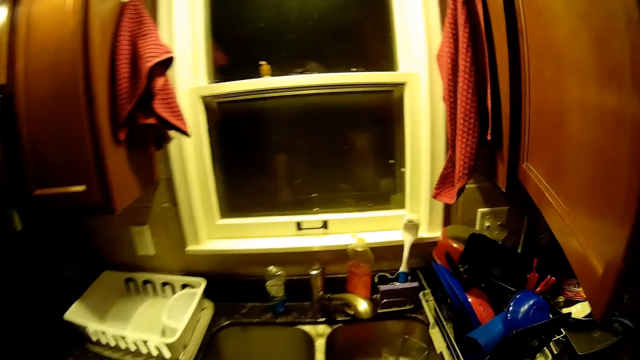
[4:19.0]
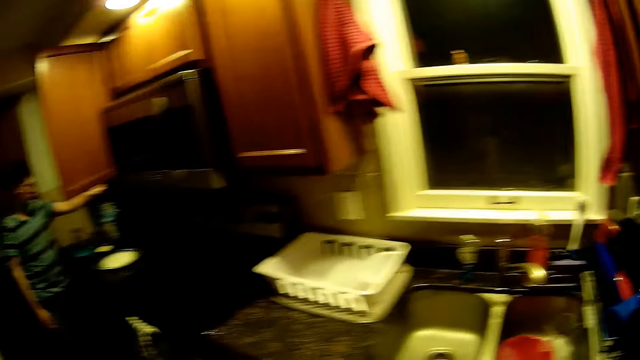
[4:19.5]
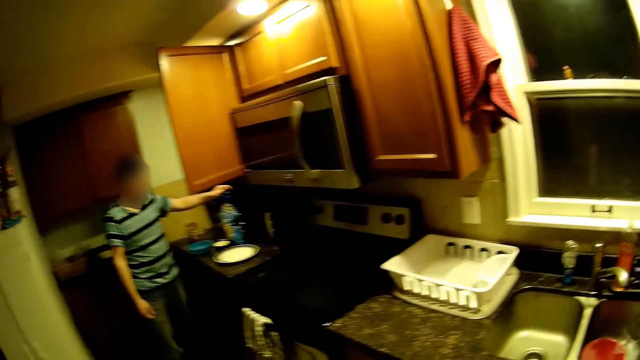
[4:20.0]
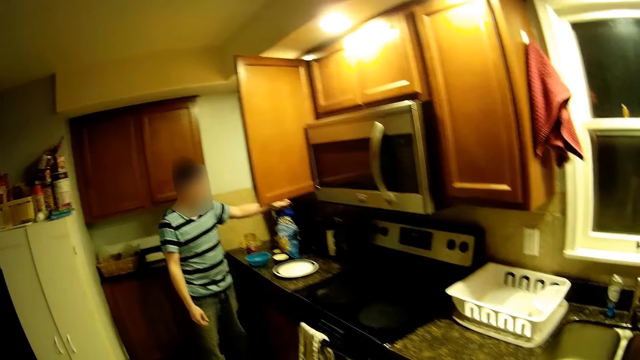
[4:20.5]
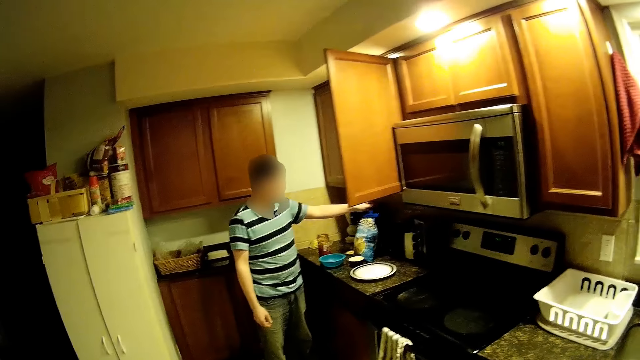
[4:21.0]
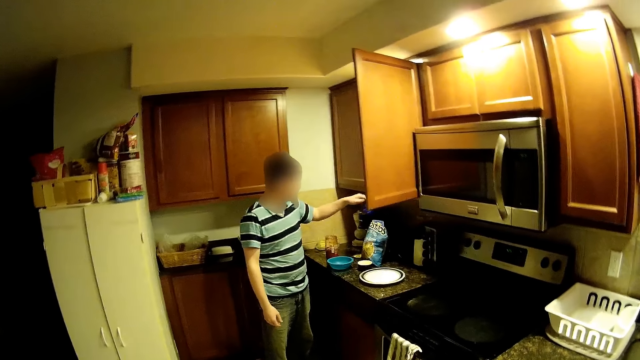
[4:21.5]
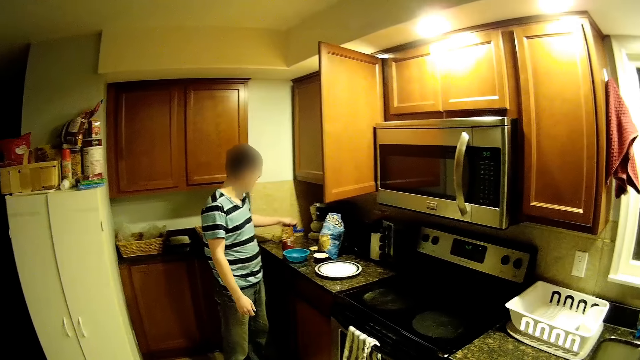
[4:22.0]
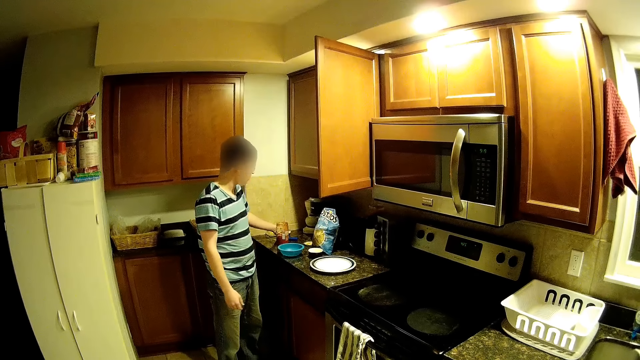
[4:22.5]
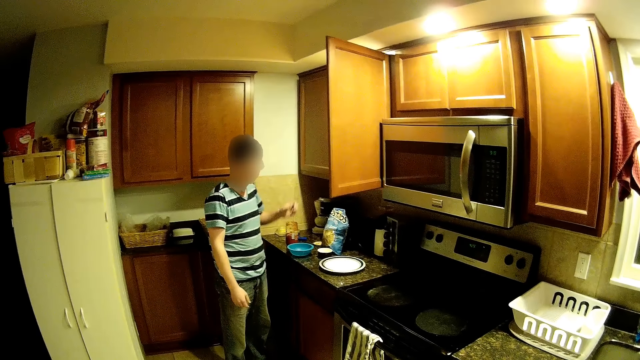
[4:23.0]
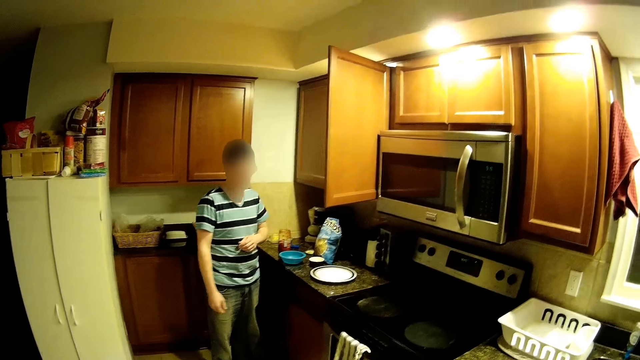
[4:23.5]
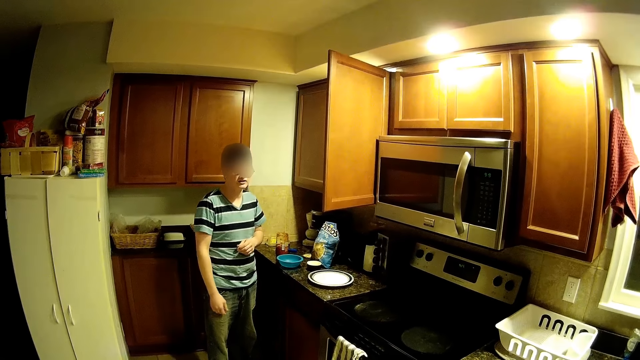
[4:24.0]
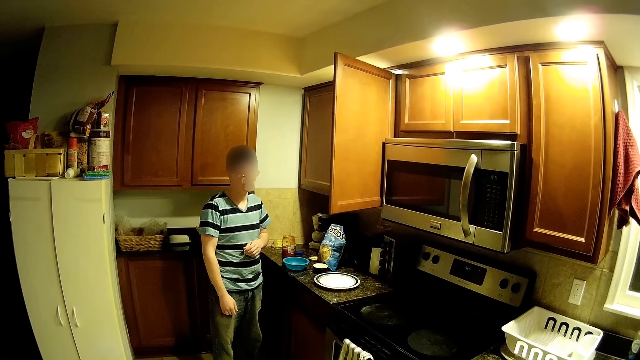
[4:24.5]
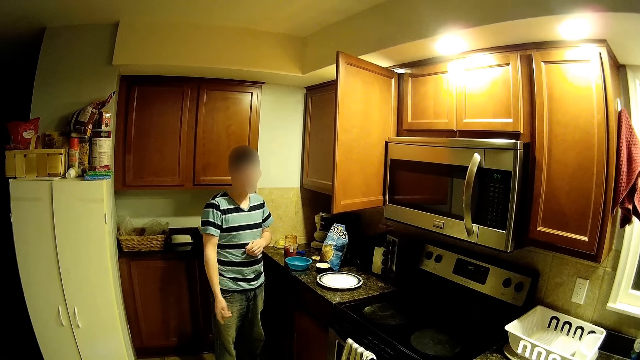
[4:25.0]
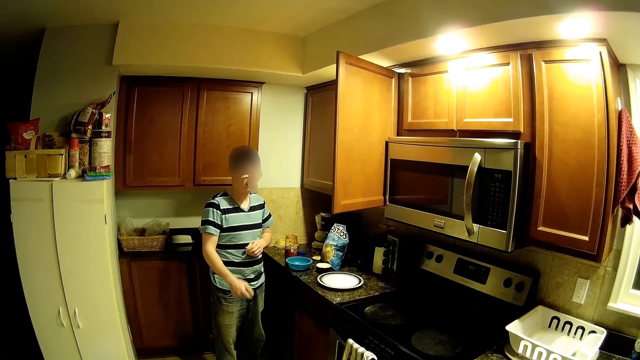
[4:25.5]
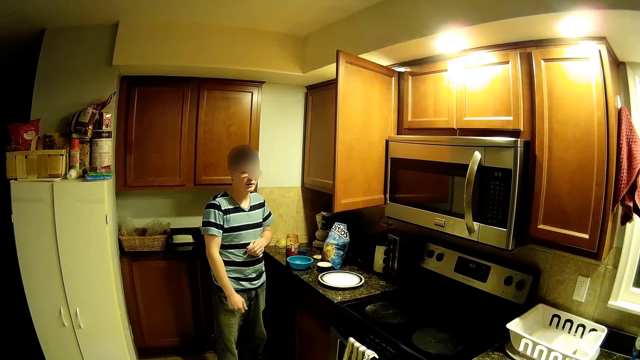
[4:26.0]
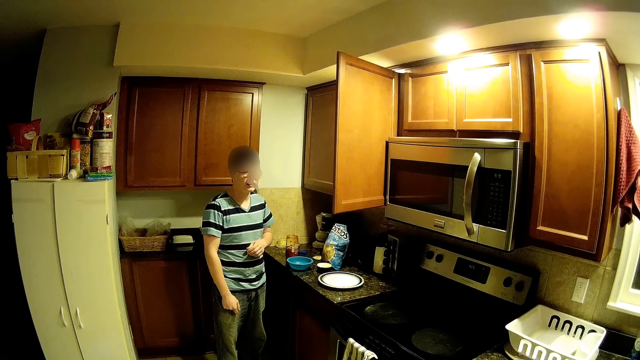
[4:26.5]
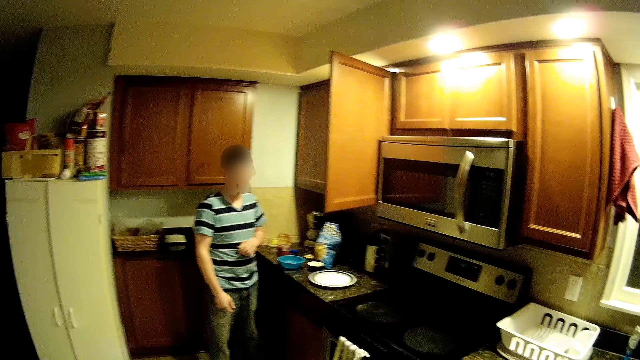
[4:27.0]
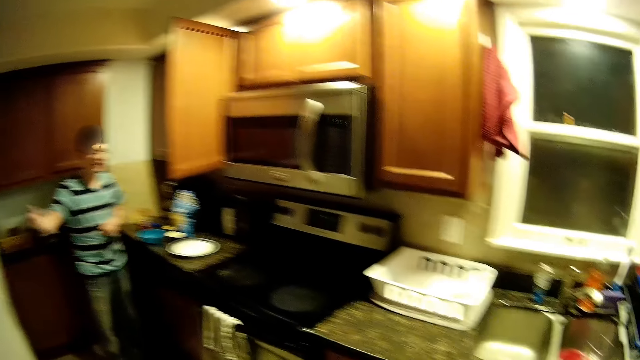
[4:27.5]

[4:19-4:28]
A man opens something. The man puts the lid on the table and makes gestures.

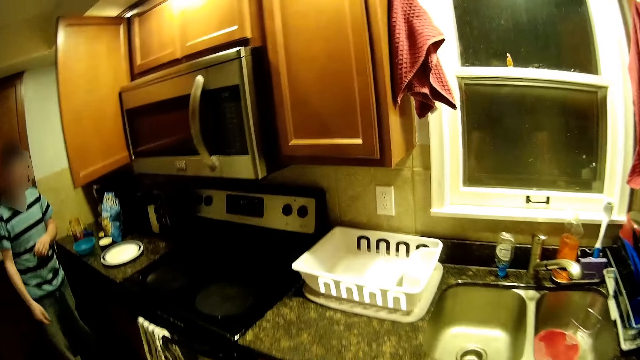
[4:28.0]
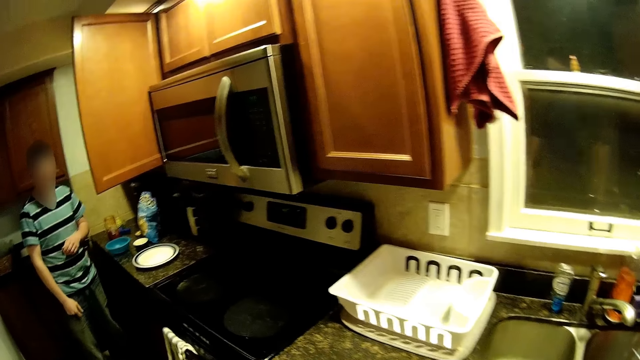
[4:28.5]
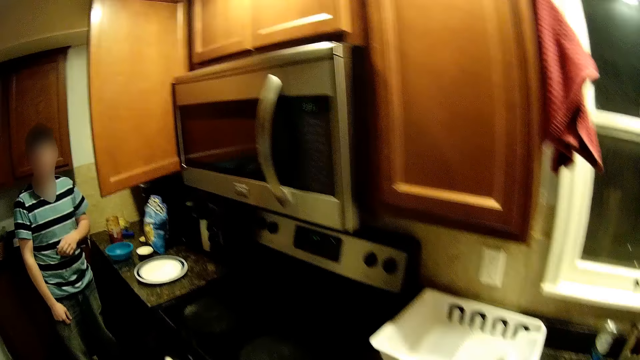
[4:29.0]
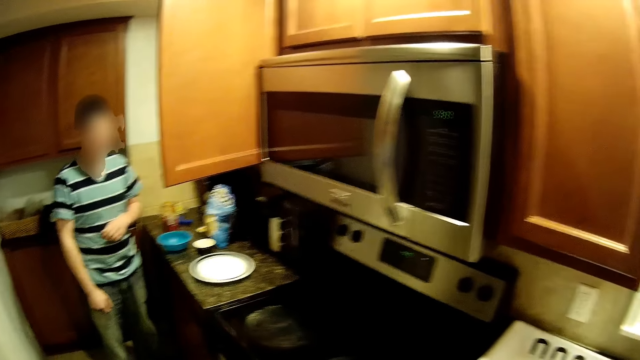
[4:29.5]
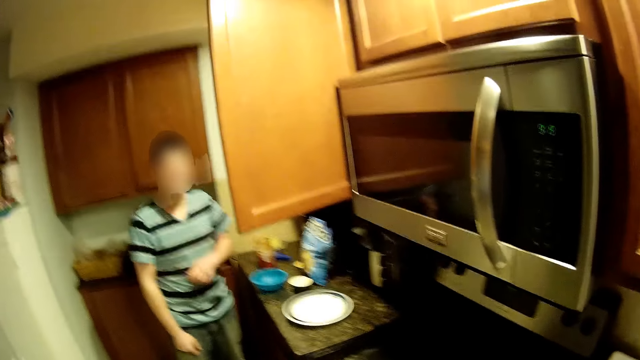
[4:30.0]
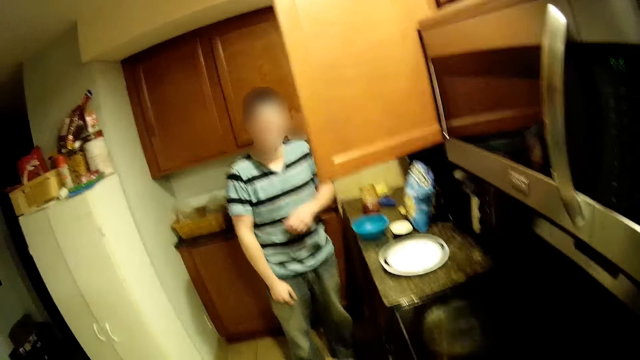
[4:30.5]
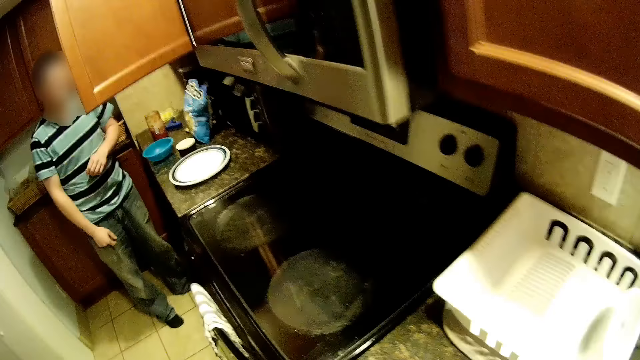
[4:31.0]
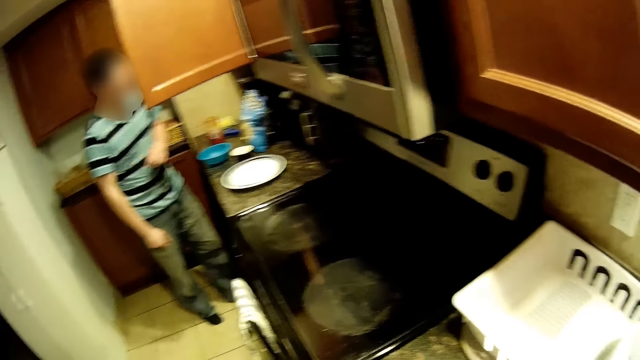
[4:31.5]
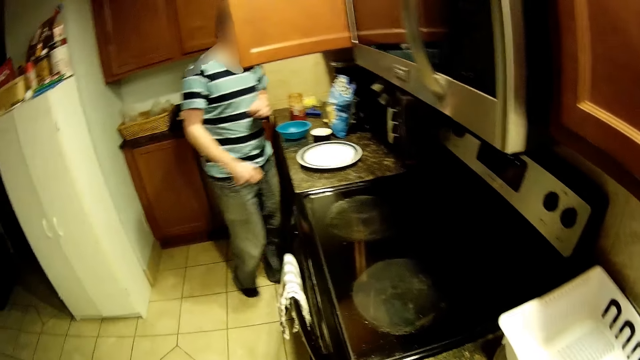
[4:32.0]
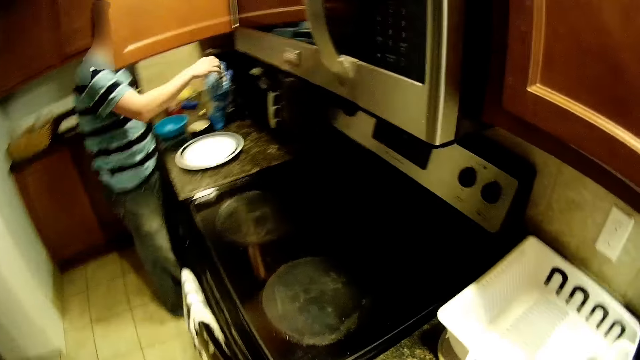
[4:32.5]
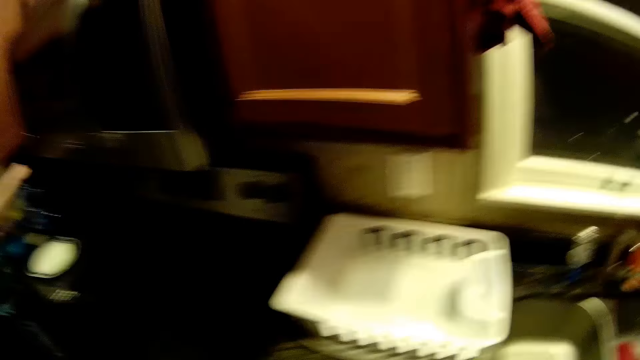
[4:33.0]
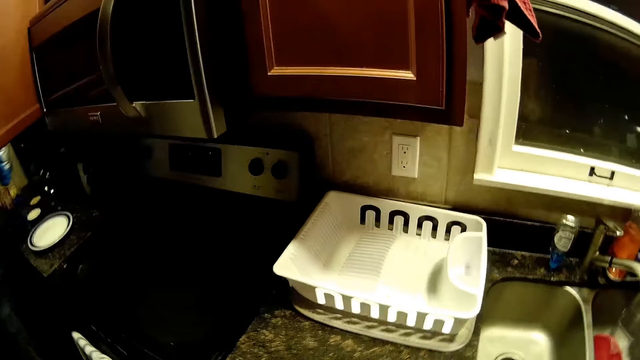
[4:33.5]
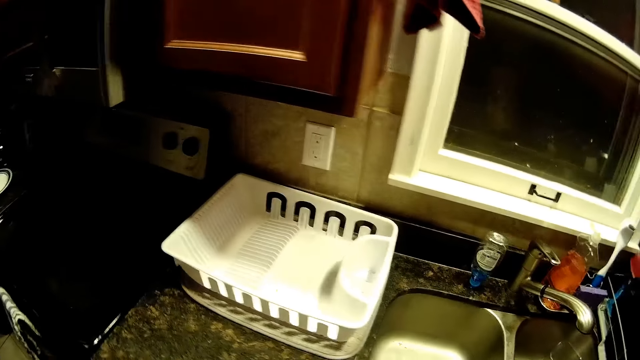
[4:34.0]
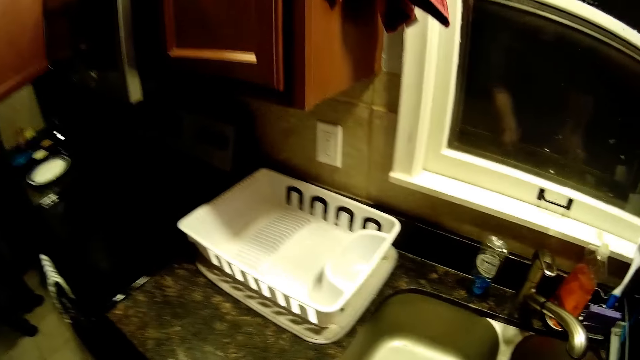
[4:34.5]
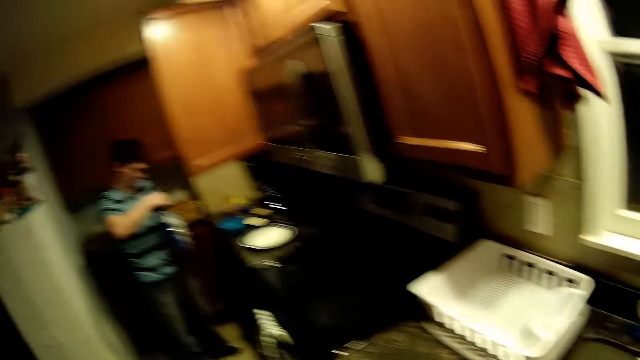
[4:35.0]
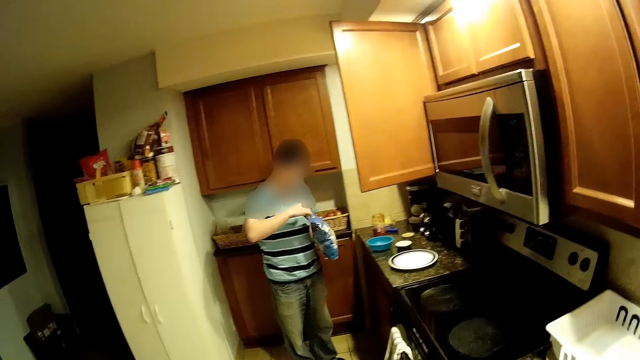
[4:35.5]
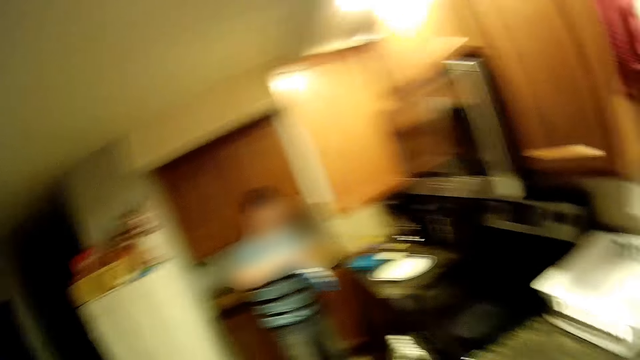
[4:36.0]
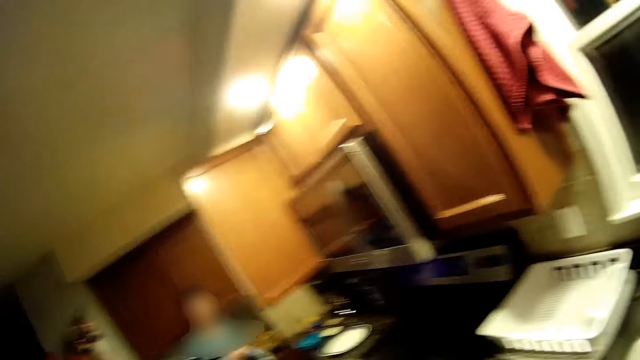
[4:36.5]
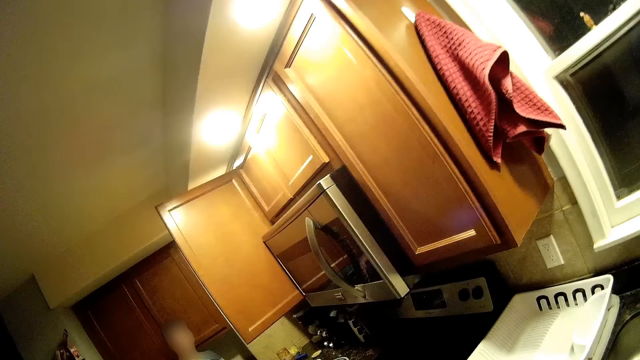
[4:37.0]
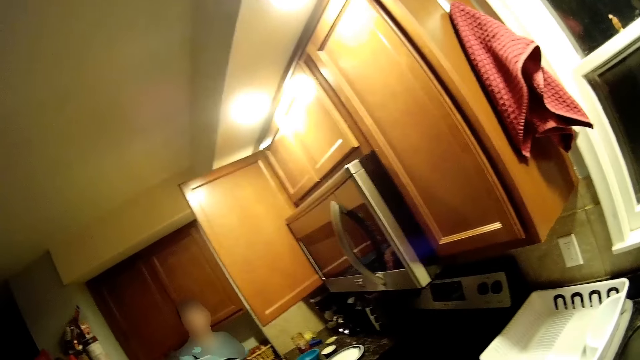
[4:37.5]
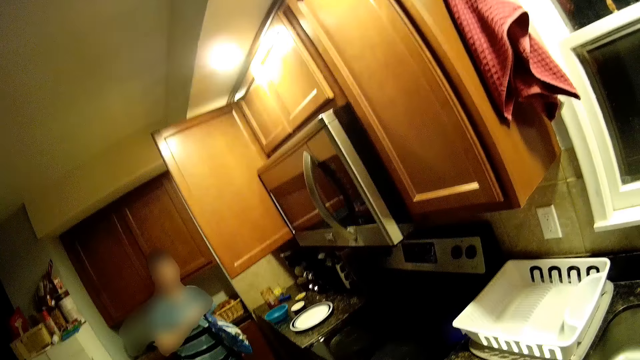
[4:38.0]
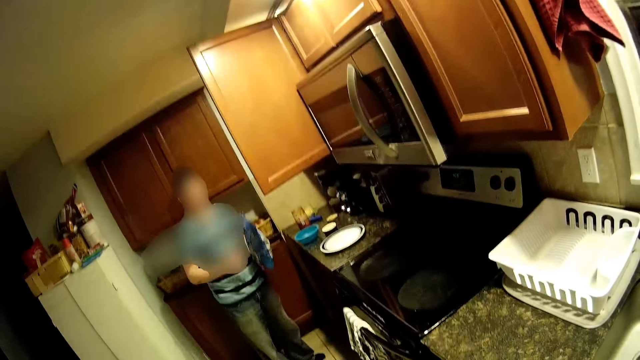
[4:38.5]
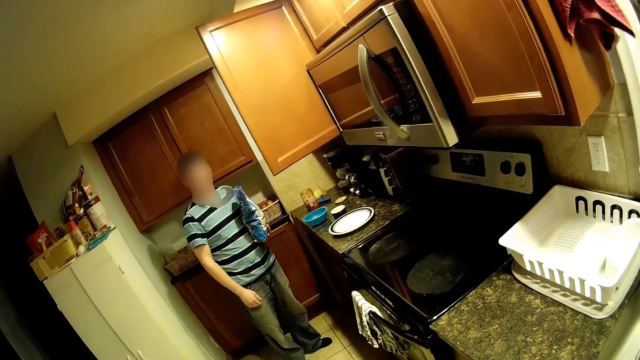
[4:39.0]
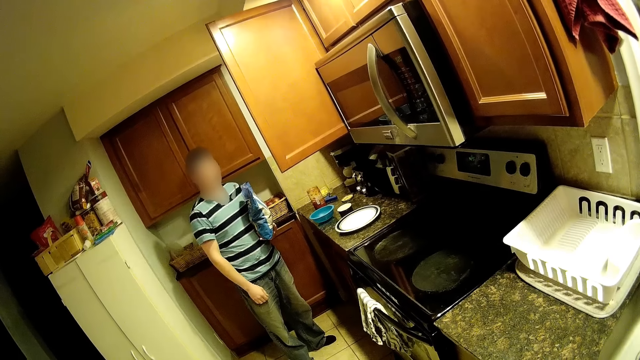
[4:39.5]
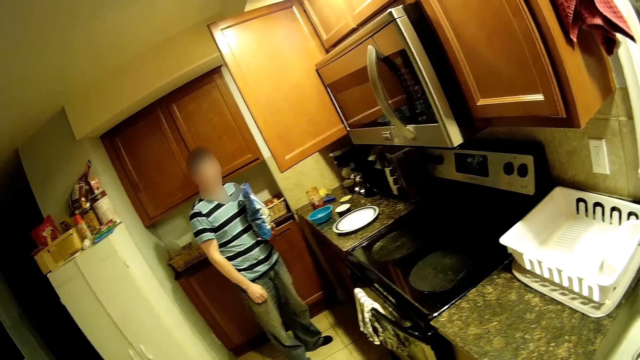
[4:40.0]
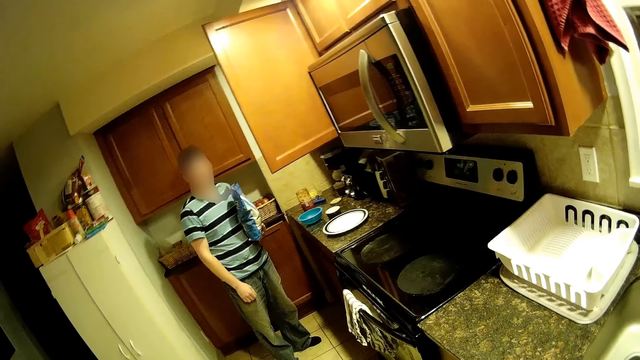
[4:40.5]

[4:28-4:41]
The camera wearer walks around the house. They stare around the house. A man picks up something from the table. The man holds the sachet on the hands.
